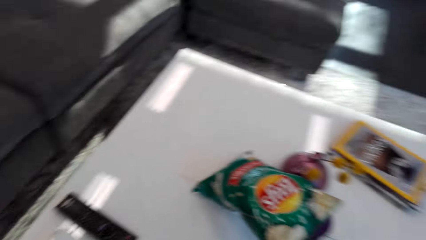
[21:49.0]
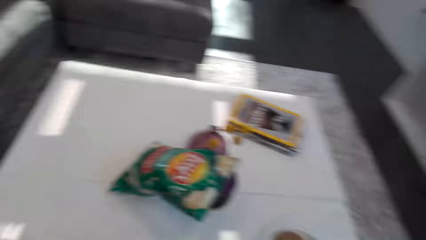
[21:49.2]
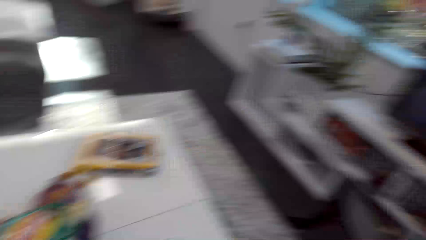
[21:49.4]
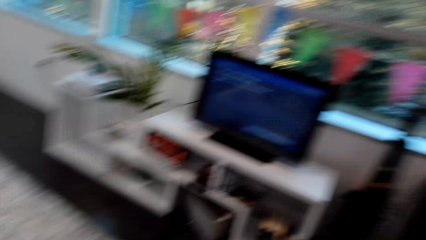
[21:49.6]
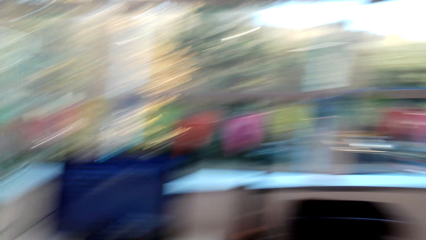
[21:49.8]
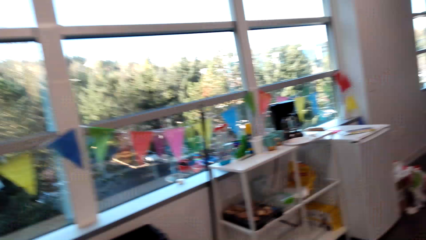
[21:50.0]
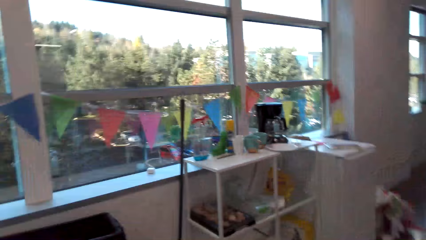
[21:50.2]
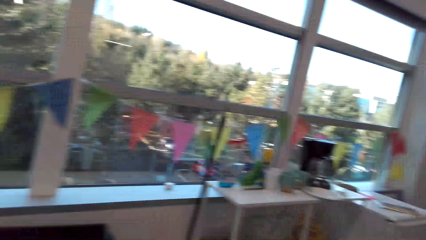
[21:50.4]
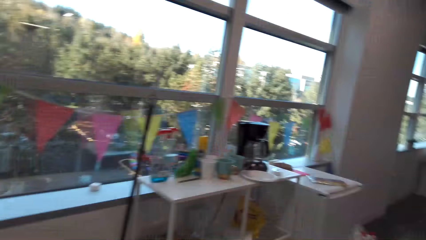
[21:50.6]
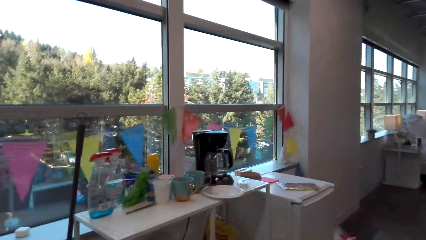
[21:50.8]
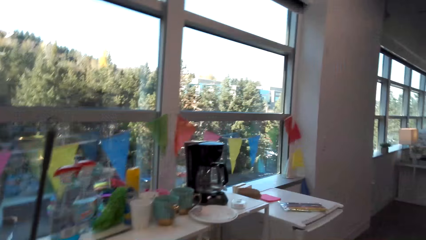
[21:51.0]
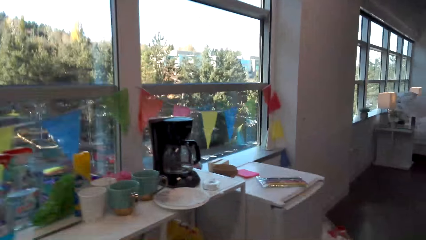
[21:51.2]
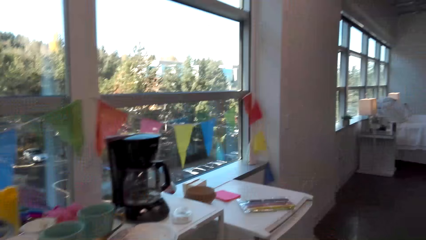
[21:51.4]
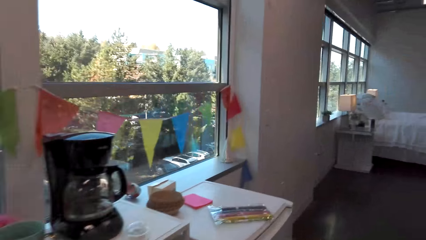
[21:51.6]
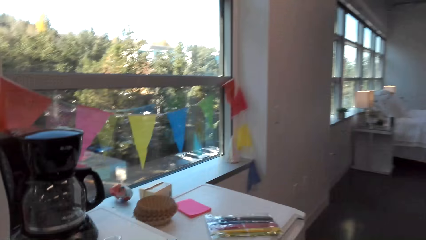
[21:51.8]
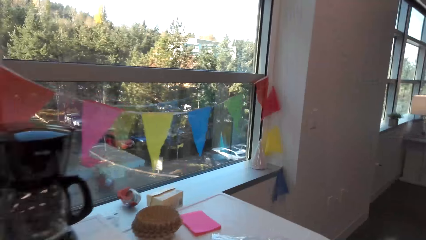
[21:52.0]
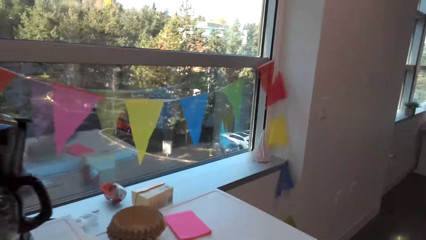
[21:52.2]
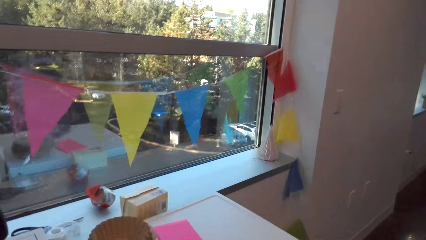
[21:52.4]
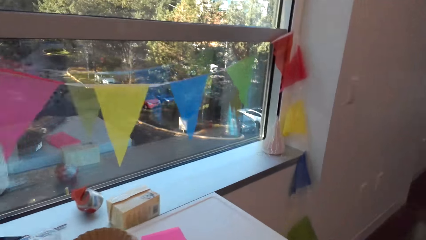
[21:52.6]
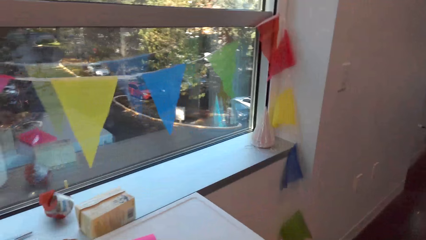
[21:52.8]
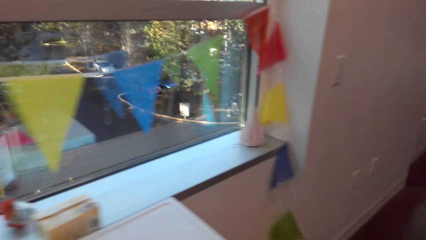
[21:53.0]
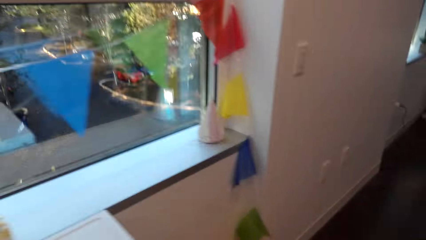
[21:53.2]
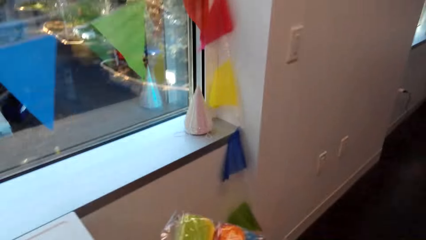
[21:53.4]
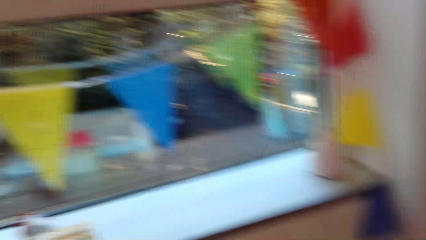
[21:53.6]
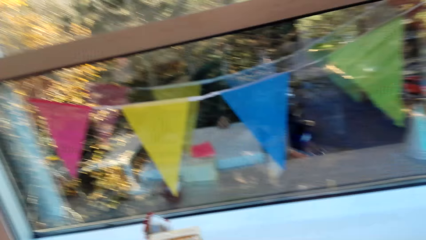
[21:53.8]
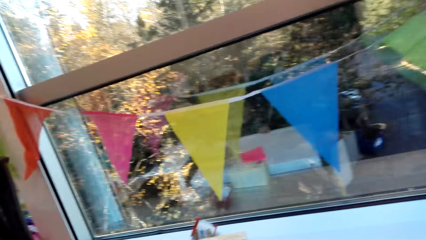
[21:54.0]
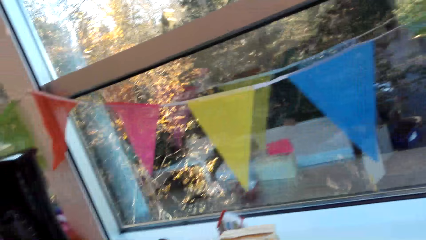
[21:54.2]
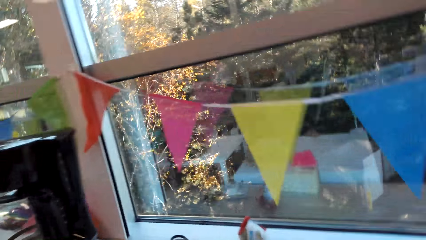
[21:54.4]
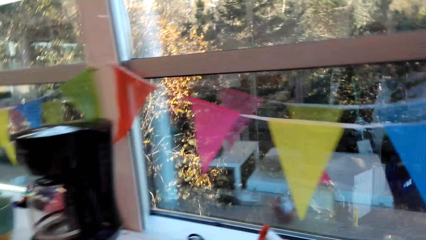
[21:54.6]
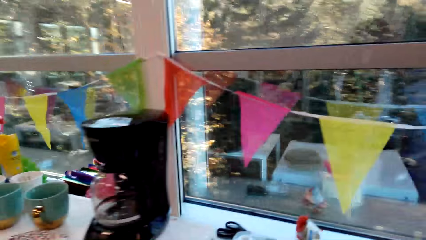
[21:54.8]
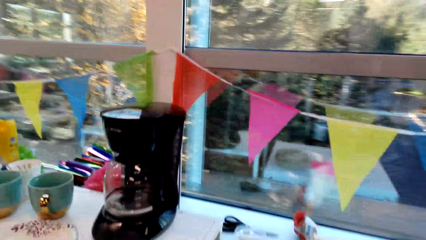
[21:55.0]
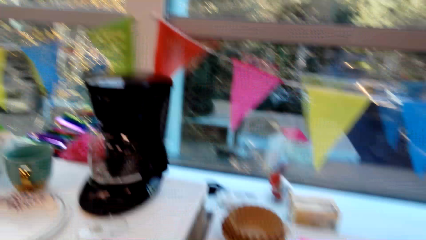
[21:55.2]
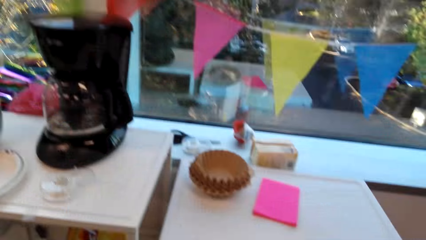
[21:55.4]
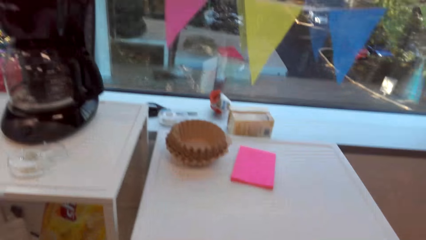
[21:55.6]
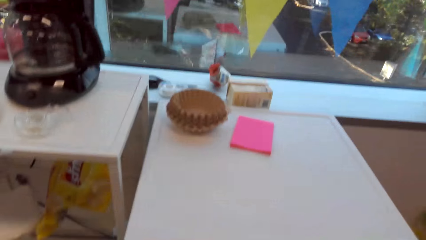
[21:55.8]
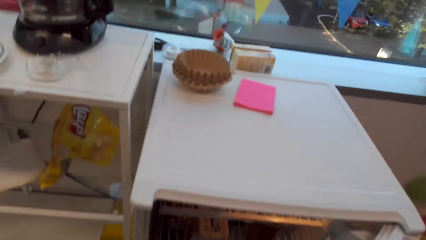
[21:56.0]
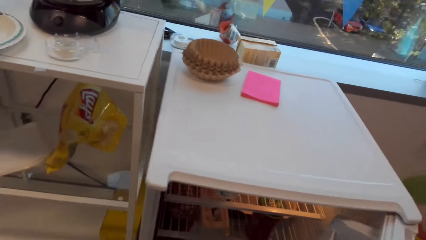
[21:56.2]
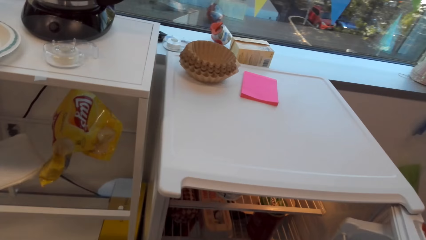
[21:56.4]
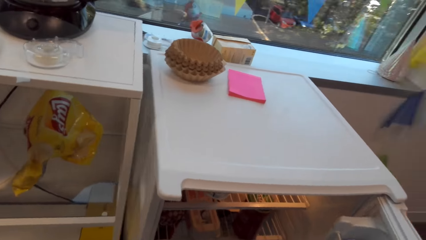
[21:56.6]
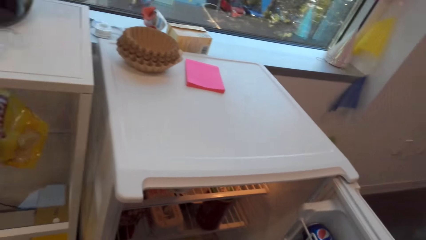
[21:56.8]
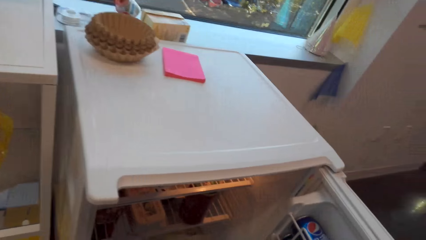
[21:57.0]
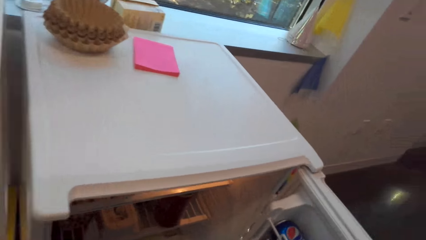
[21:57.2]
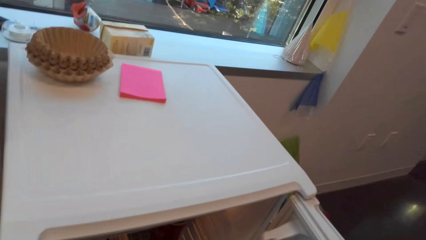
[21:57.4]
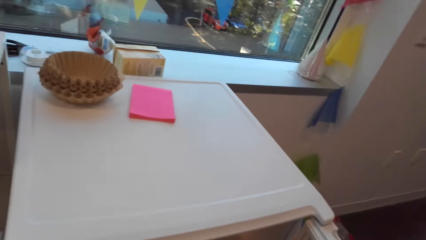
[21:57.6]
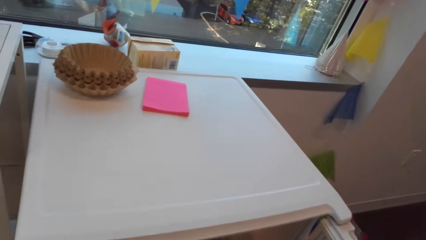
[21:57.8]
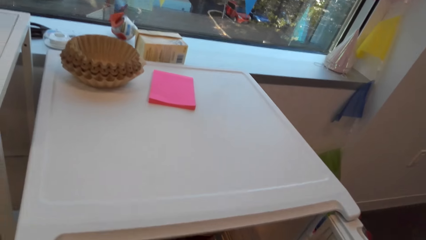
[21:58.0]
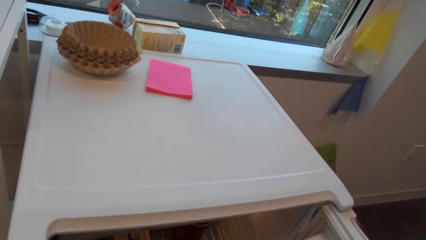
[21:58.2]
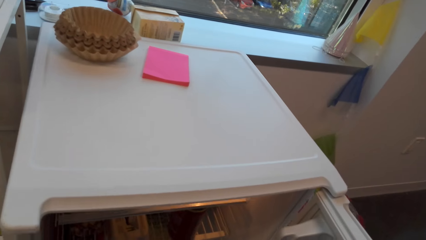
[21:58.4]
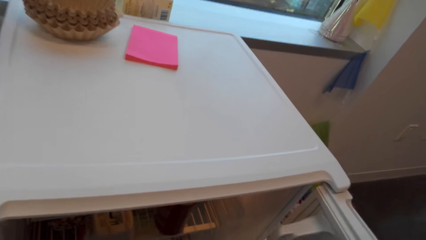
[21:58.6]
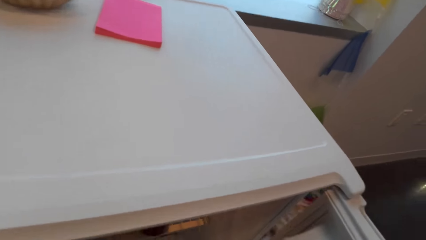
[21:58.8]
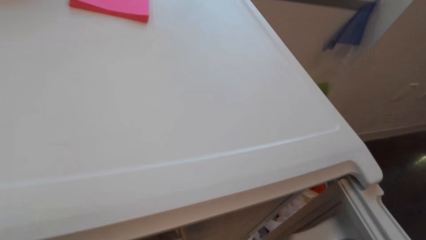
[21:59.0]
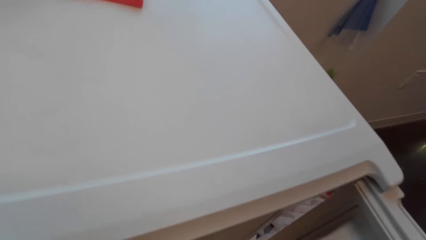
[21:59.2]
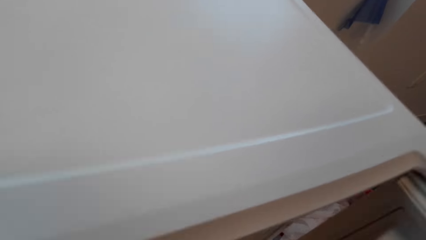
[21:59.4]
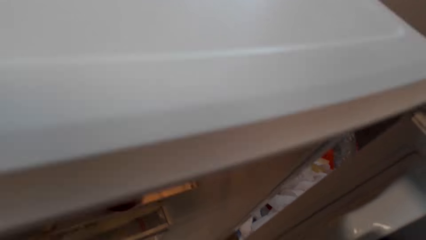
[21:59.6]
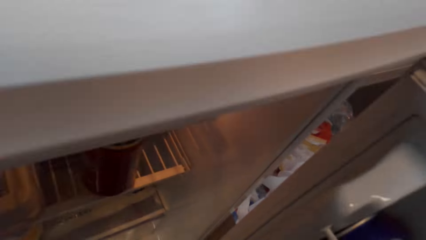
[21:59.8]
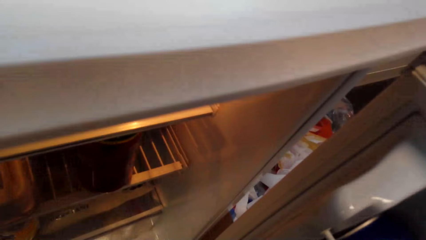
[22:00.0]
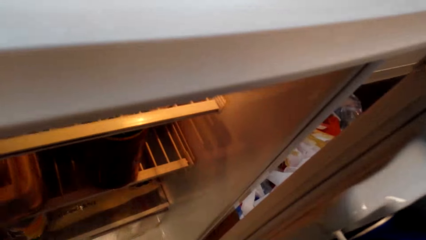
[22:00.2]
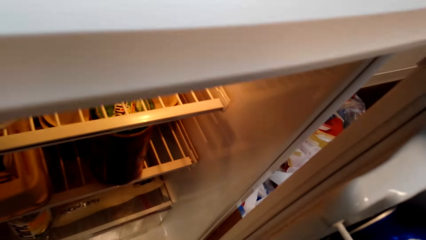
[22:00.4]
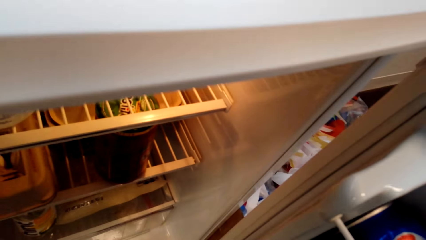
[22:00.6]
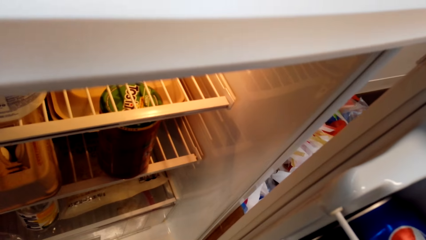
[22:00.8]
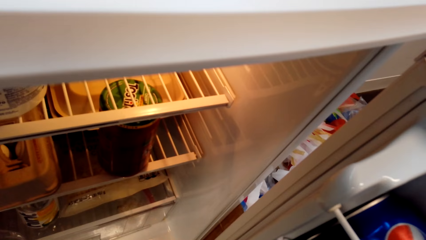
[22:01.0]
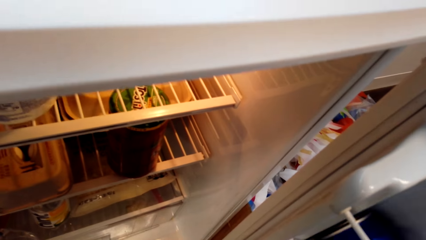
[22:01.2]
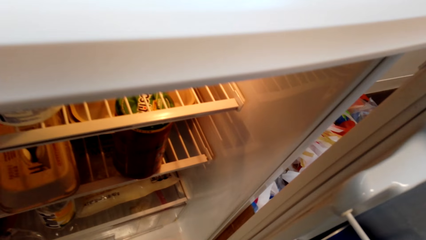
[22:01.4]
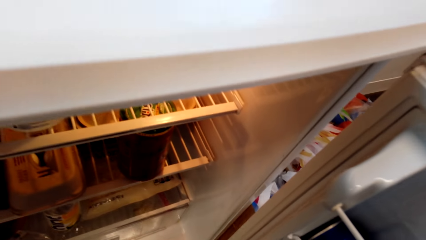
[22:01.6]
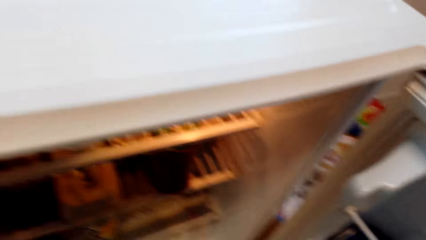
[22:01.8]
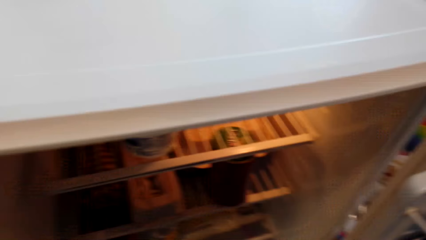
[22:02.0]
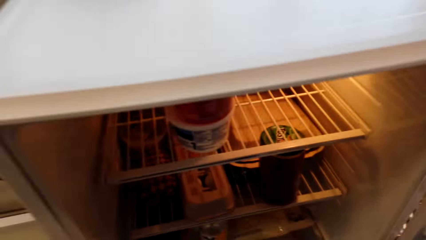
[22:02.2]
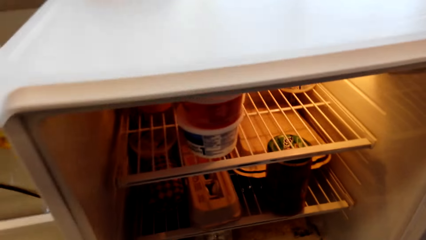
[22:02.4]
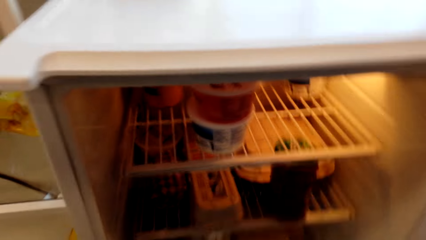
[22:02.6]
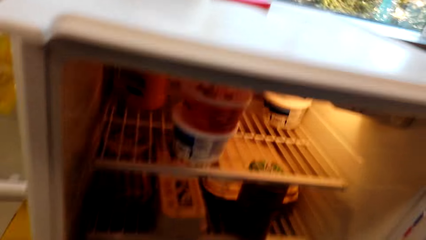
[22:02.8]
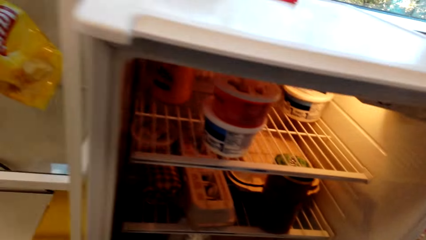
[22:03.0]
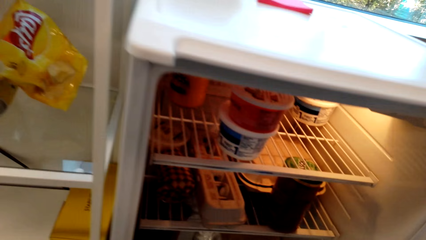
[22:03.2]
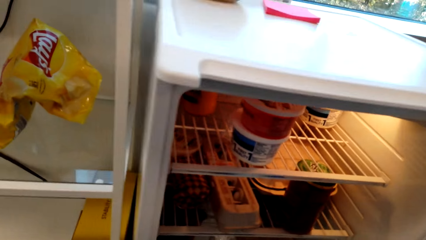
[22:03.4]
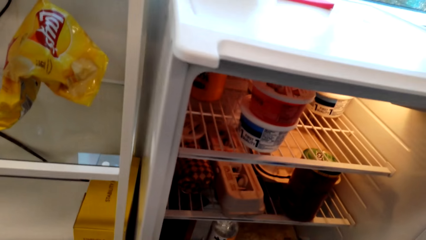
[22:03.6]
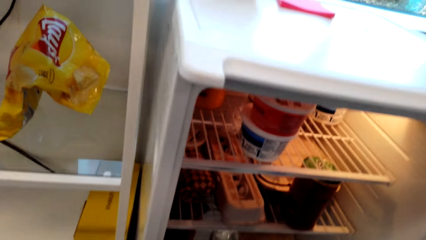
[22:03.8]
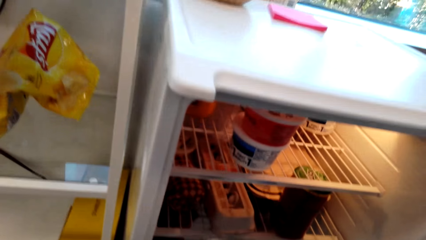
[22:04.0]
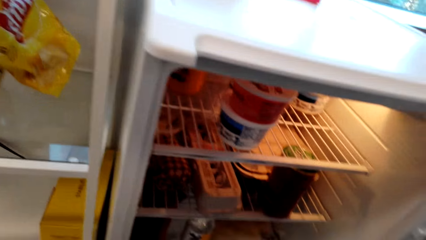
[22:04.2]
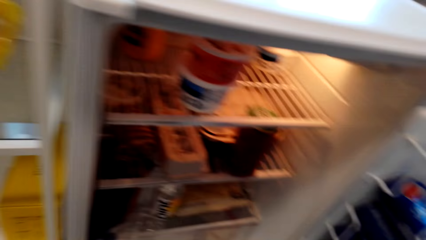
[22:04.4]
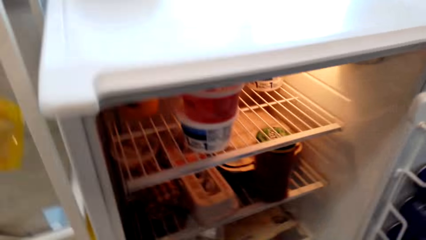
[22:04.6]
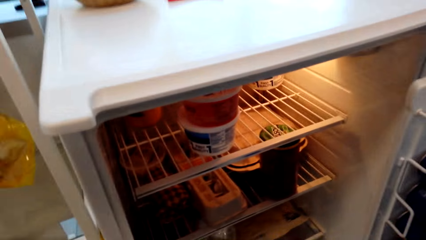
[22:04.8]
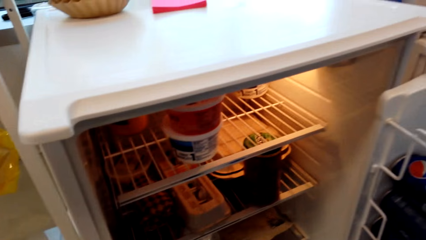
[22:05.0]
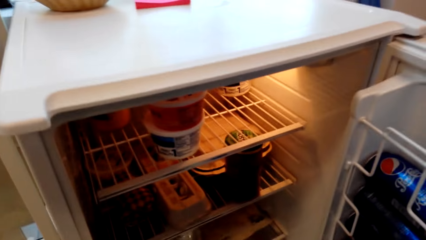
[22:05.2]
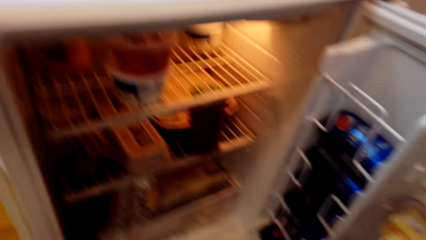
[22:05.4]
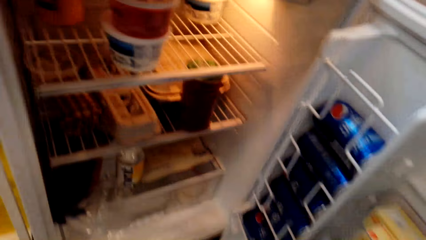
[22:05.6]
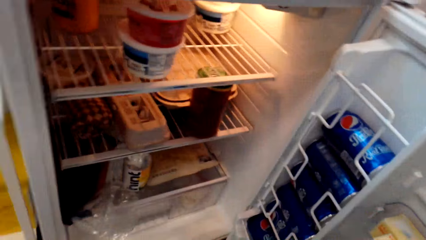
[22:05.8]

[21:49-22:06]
The camera wearer picks something from the fridge. They look inside the fridge.
